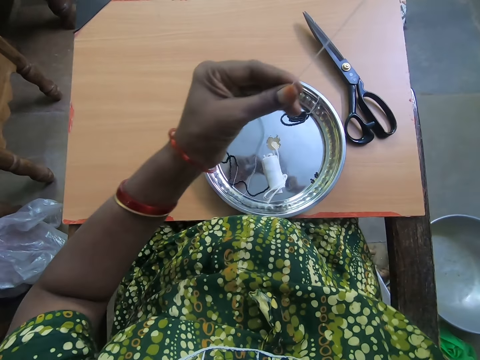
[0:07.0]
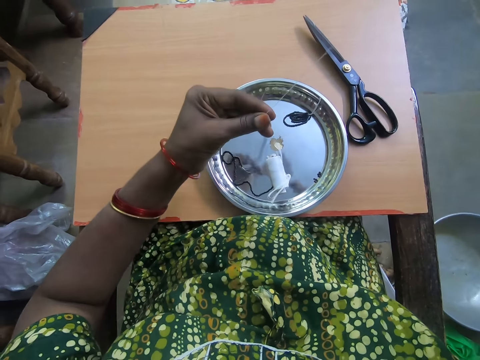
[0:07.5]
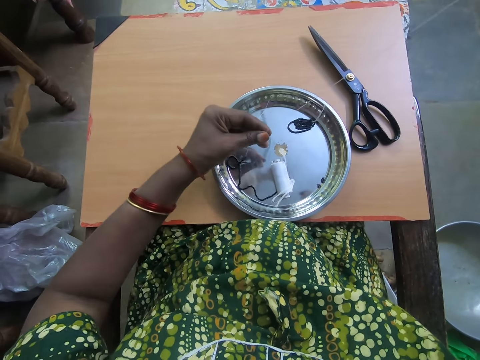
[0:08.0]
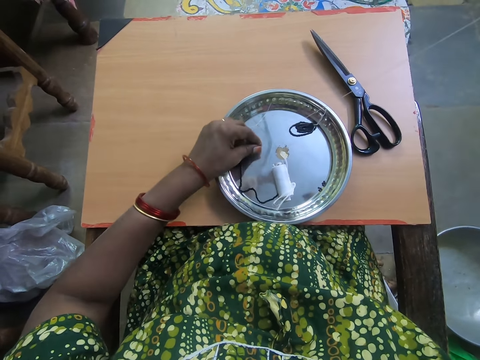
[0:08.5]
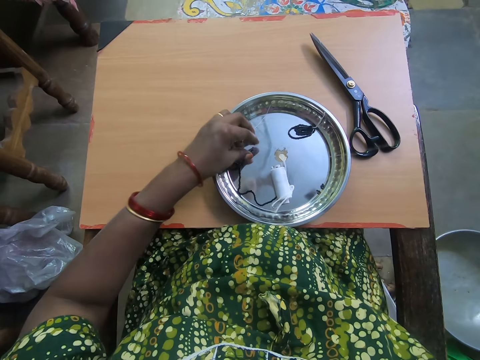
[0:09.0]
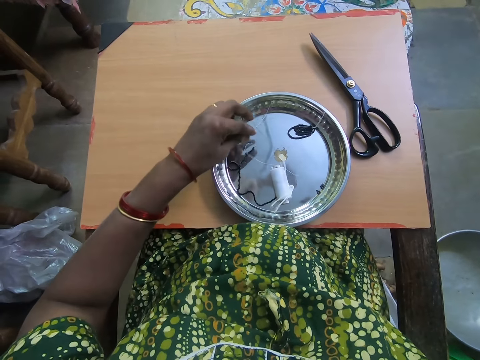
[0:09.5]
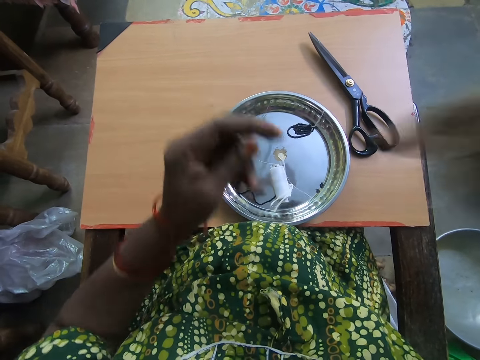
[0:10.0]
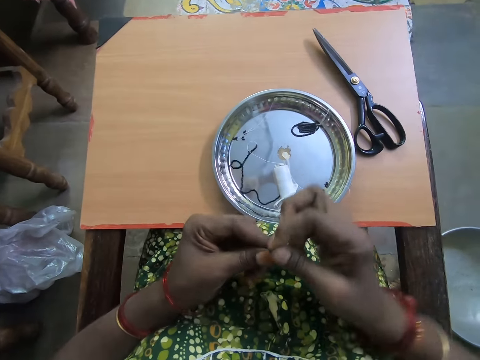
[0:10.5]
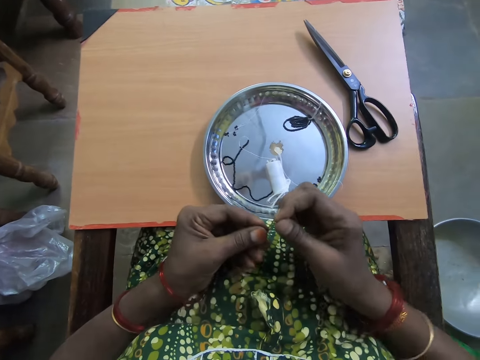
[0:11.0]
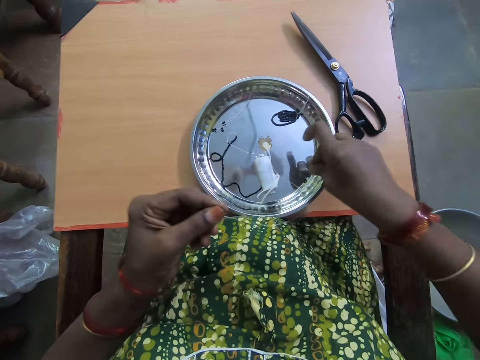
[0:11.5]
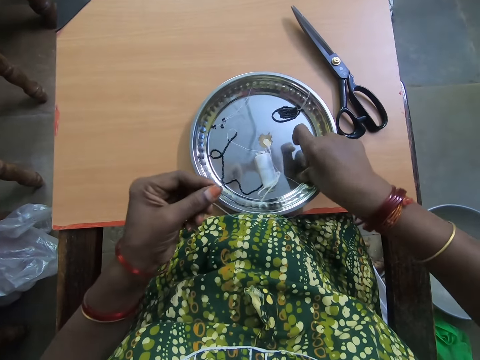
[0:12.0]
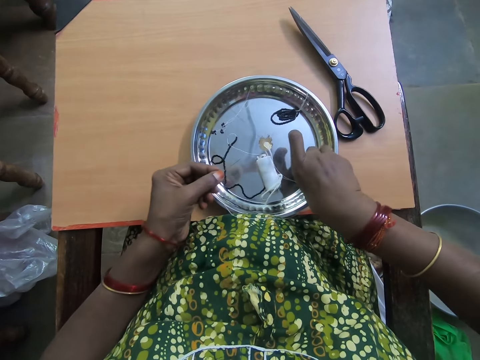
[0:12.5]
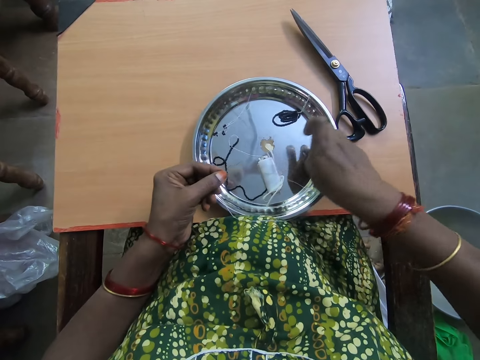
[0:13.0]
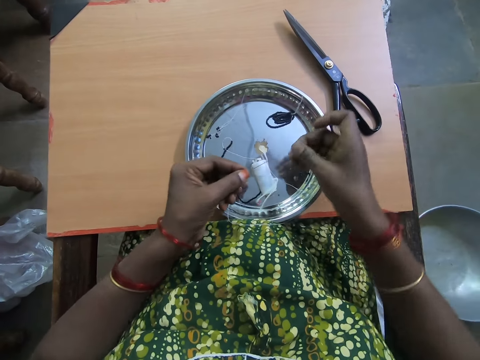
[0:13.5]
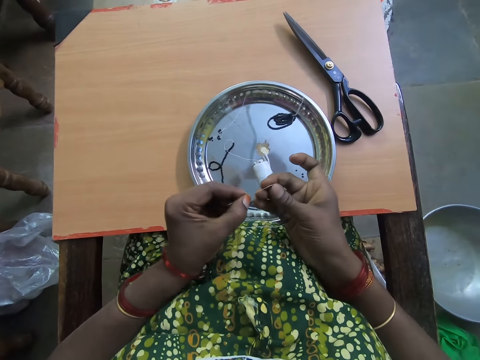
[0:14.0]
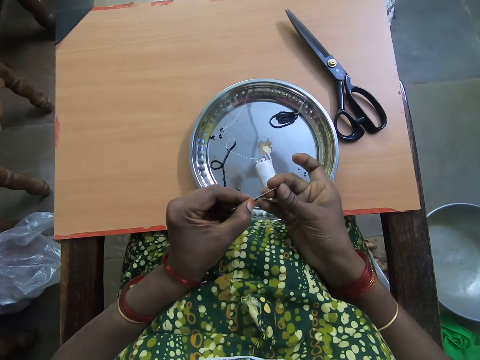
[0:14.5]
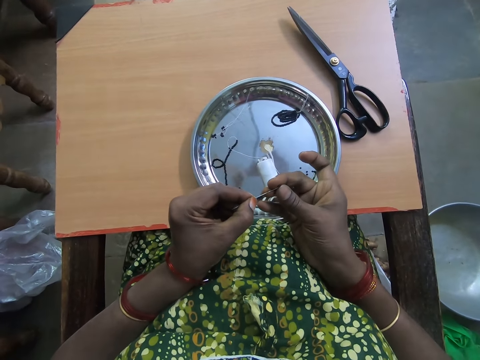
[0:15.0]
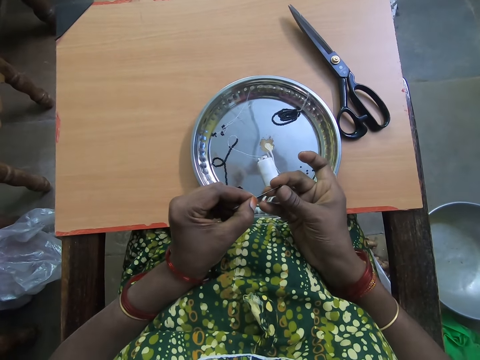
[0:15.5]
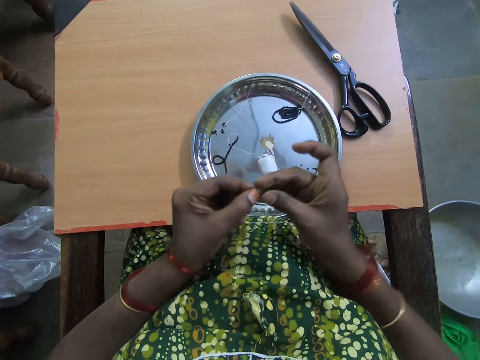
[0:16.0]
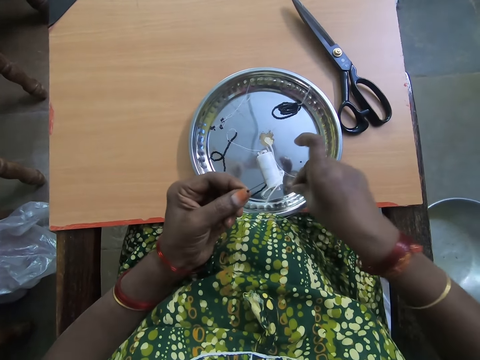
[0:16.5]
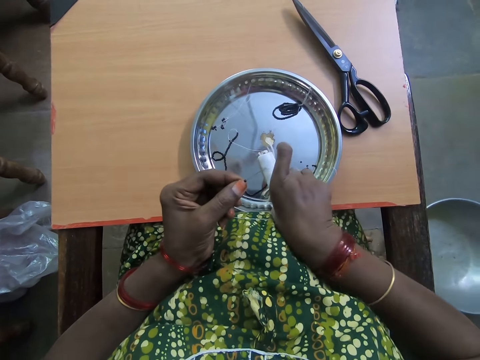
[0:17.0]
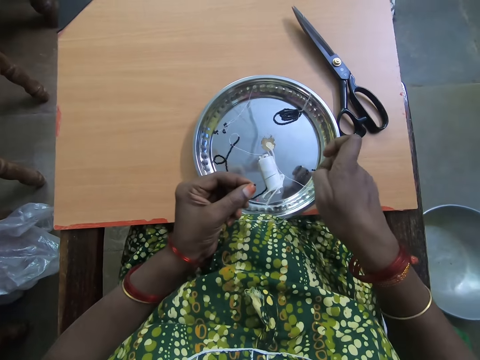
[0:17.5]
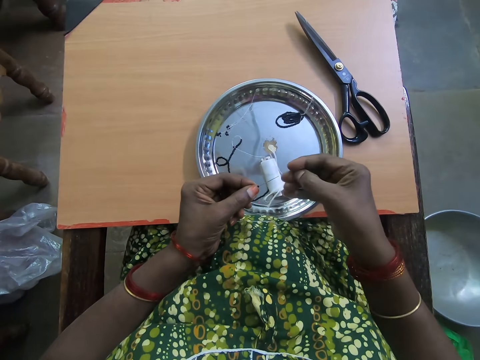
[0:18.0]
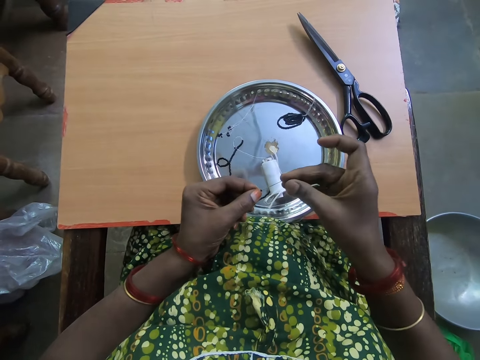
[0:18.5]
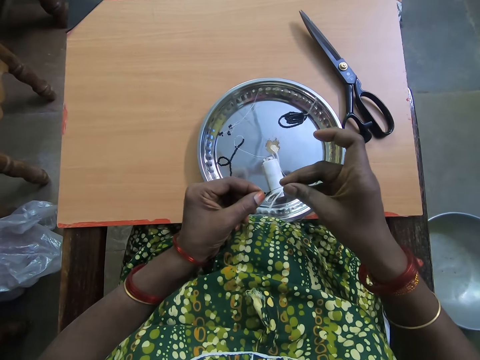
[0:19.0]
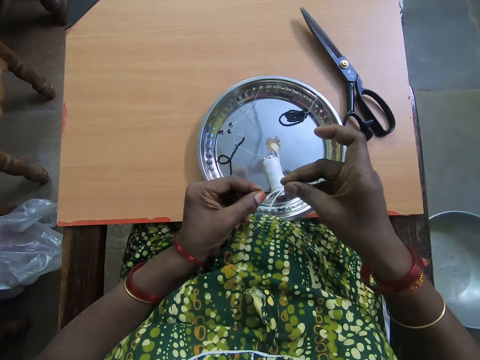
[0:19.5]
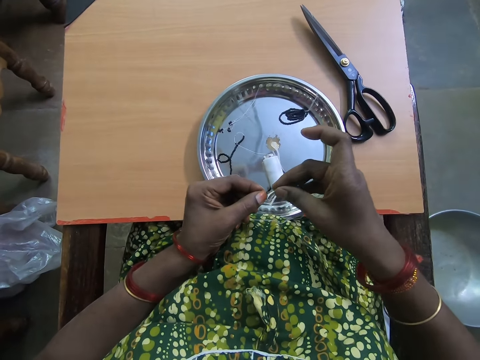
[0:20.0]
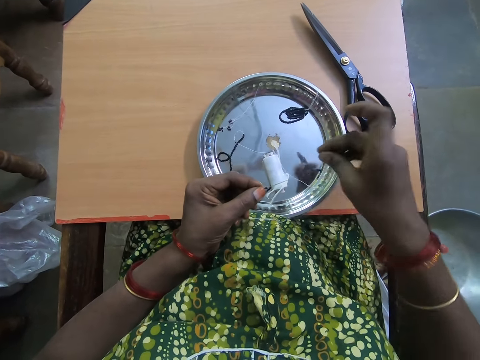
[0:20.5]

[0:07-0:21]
The camera wearer drops the beads in the thread on a plate. She picks up a bead in the tray with her right hand. She fixes the bead in the needle in her left hand. She picks up a bead in the tray with her right hand. She fixes the bead in the needle in her left hand.

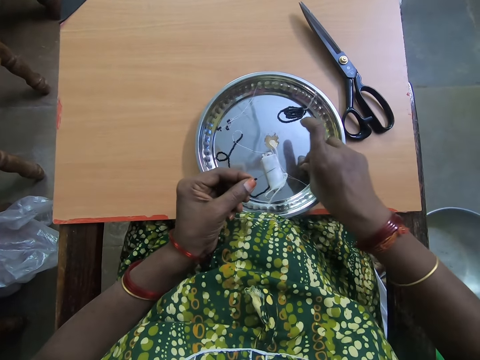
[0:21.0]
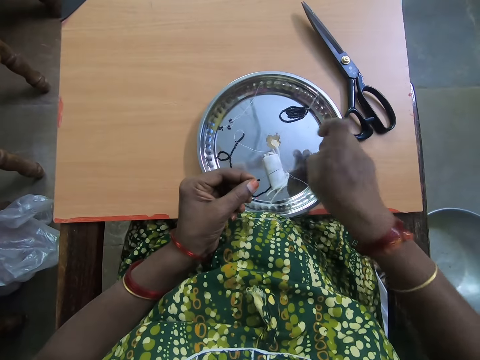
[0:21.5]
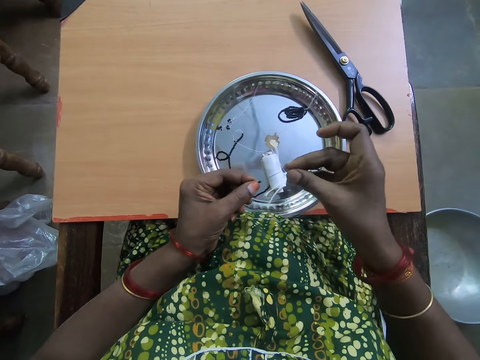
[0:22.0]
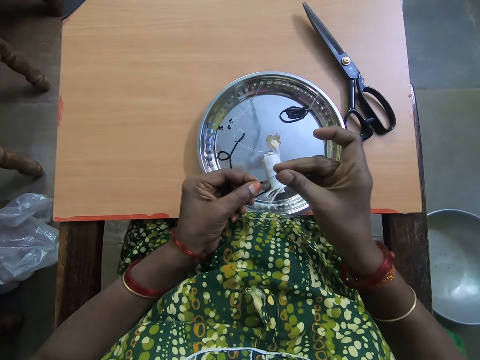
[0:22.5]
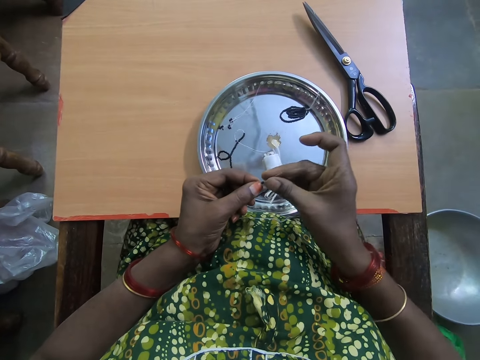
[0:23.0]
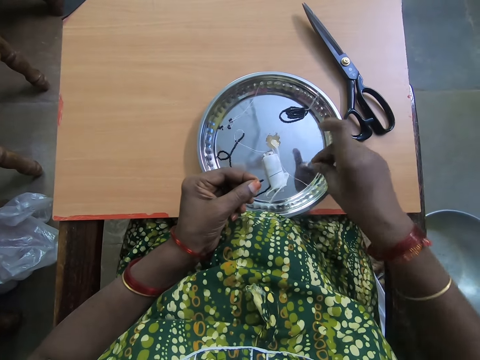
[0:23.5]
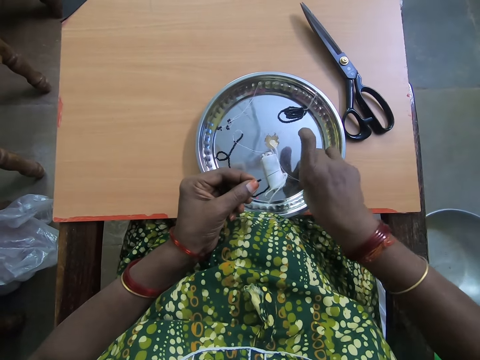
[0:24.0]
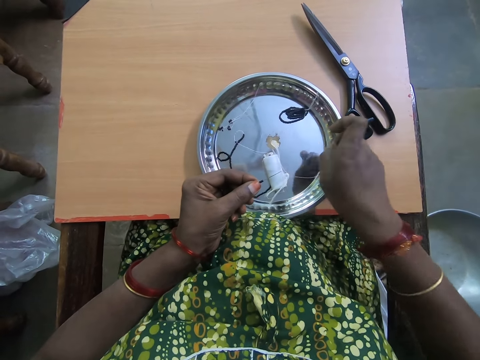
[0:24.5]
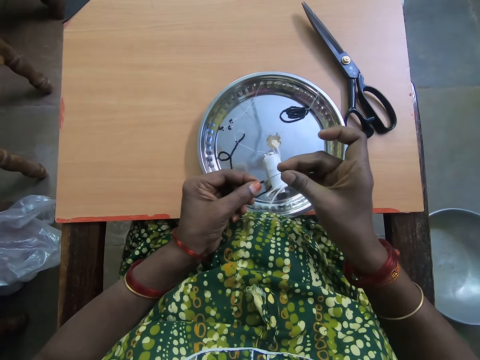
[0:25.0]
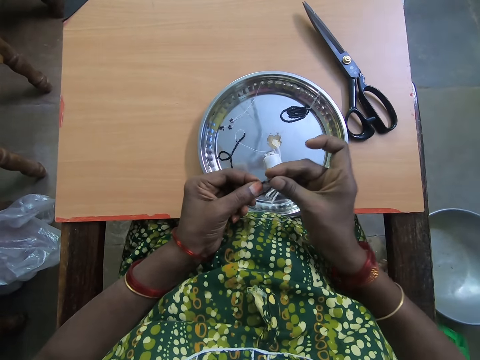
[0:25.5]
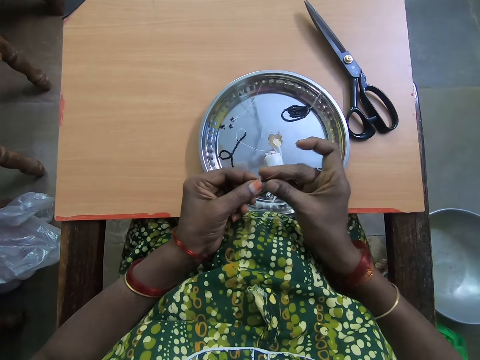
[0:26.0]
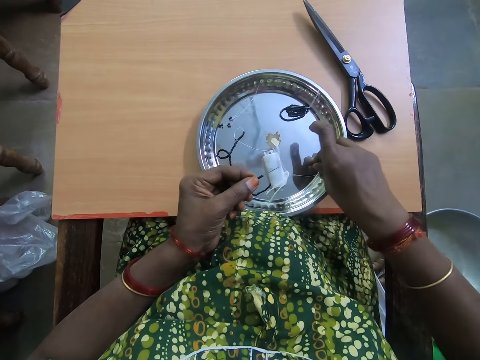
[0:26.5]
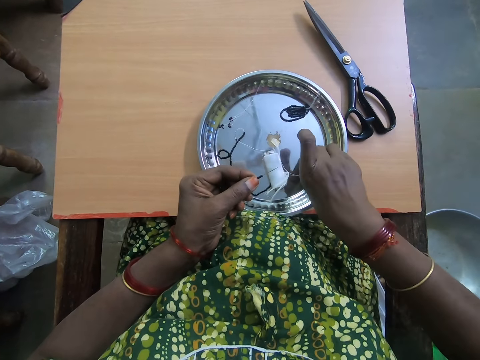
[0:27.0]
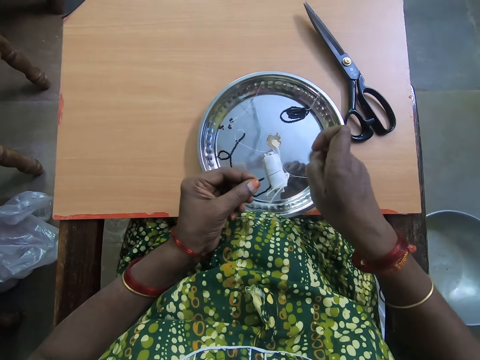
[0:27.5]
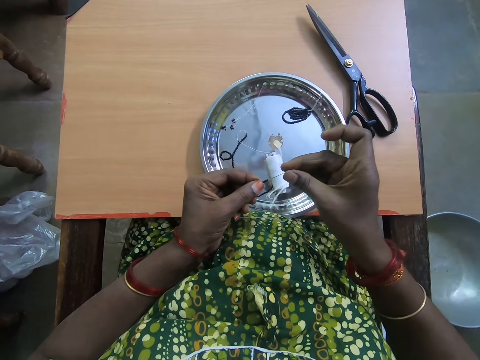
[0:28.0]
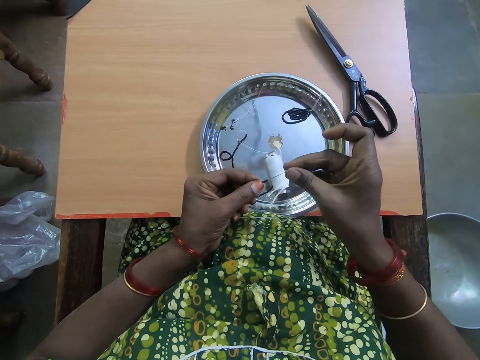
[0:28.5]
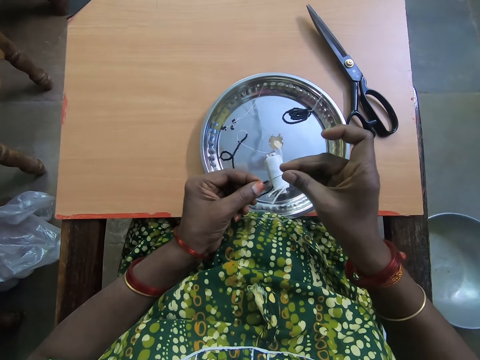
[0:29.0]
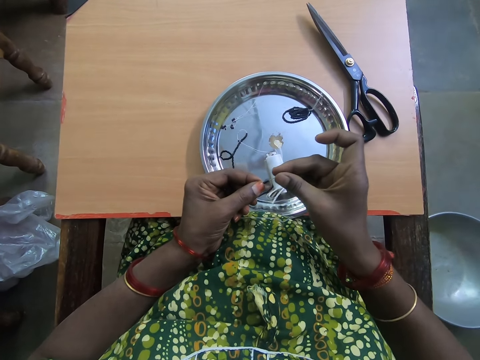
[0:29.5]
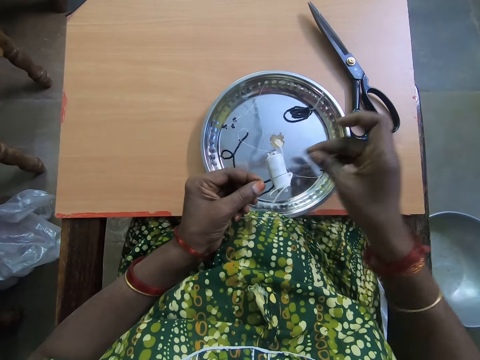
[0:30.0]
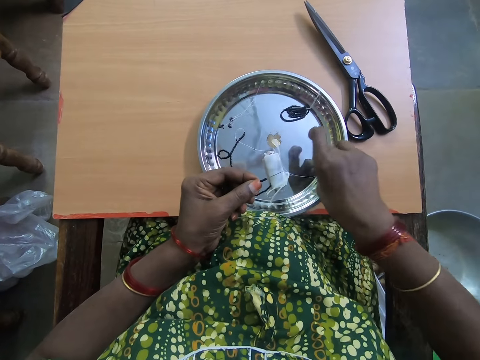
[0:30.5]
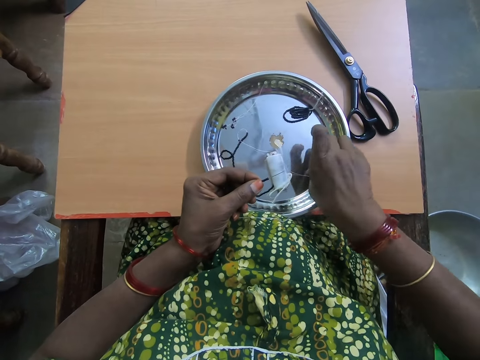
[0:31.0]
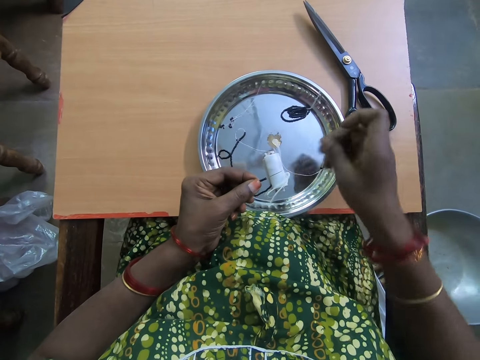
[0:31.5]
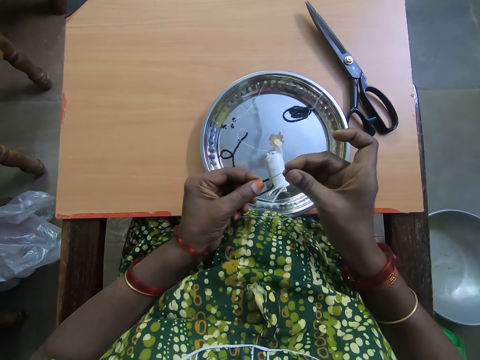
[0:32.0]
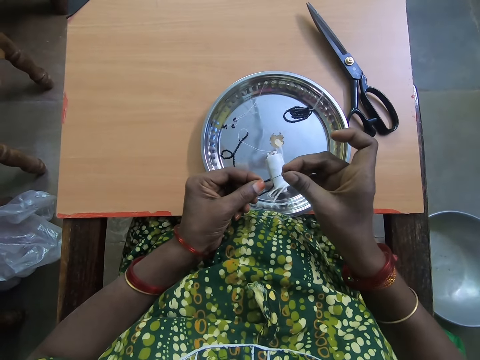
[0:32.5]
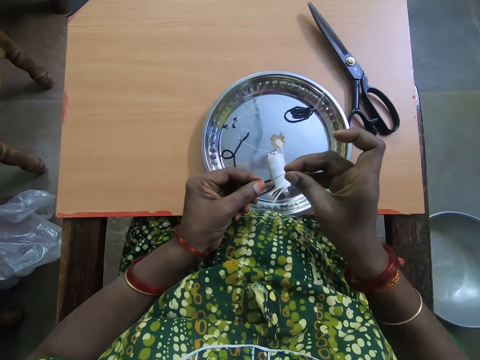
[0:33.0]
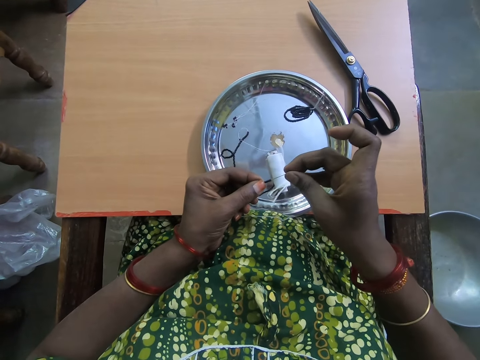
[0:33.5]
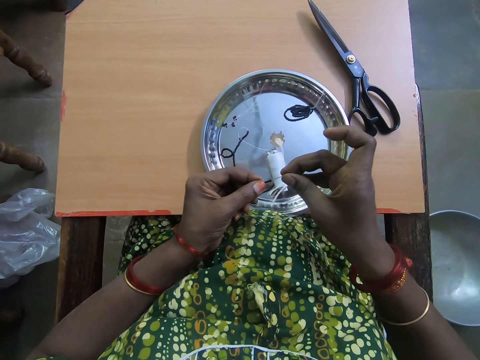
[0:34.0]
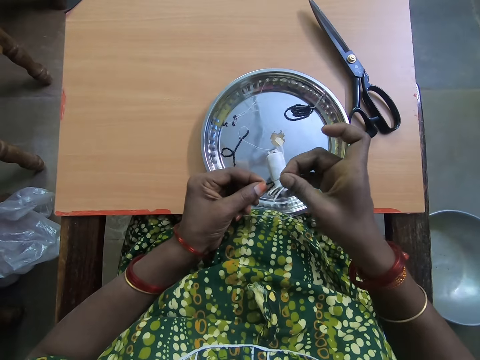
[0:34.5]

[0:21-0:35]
The camera wearer picks up a bead in the tray with her right hand. She fixes the bead in the needle in her left hand. She picks up a bead in the tray with her right hand. She fixes the bead in the needle in her left hand. She picks up a bead in the tray with her right hand. She fixes the bead in the needle in her left hand. She picks up a bead in the tray with her right hand. She fixes the bead in the needle in her left hand.
